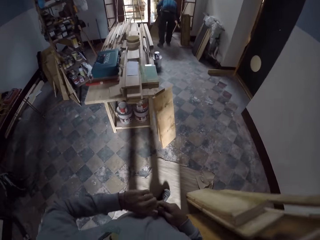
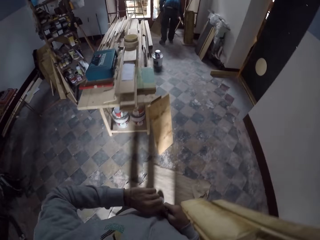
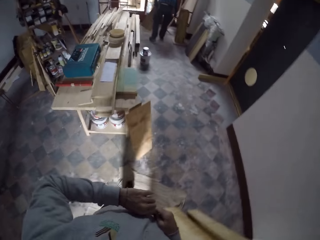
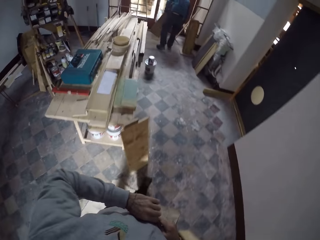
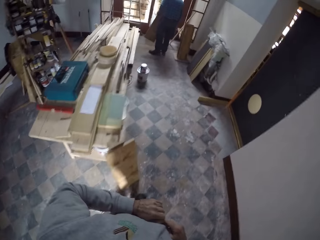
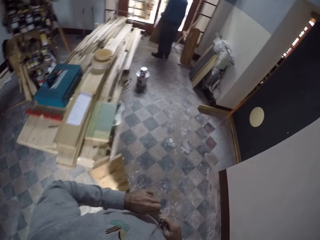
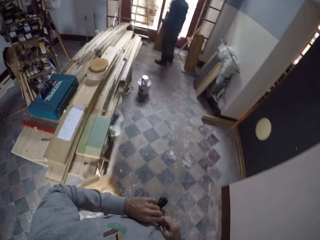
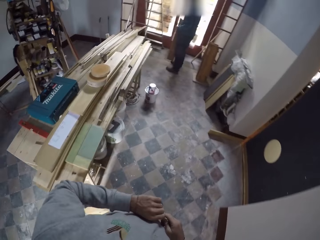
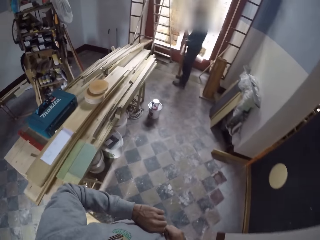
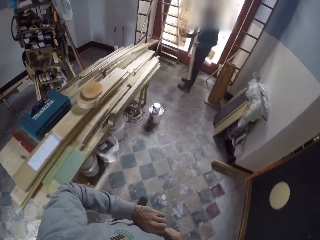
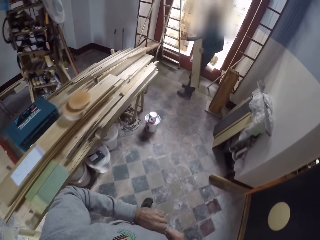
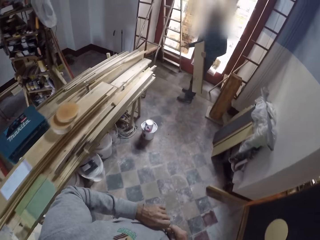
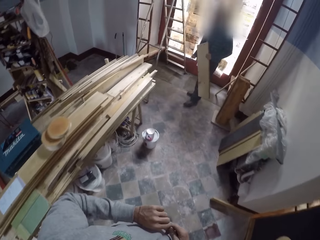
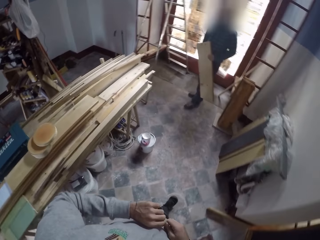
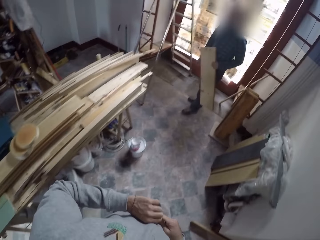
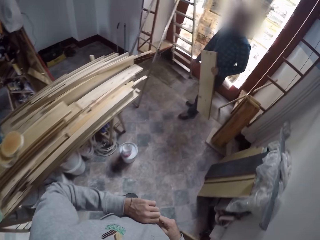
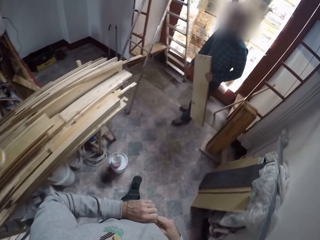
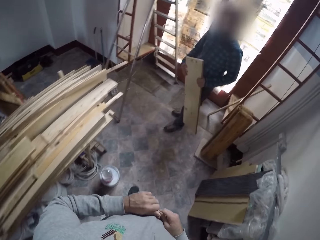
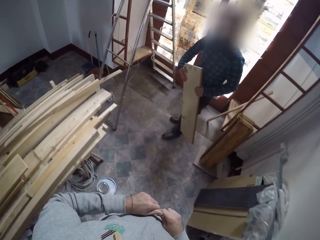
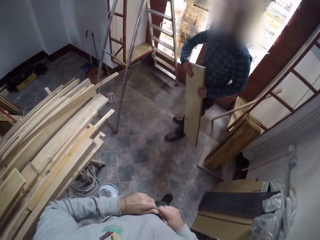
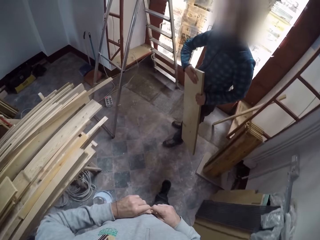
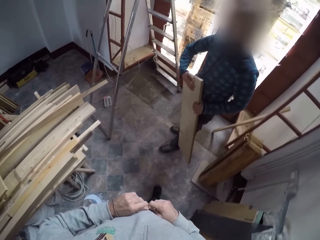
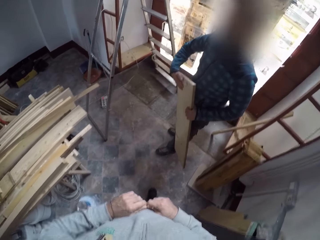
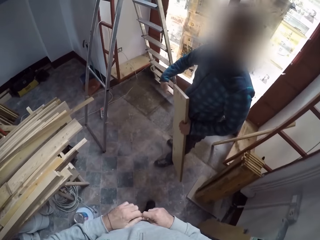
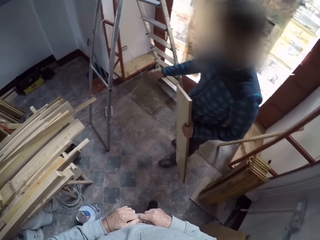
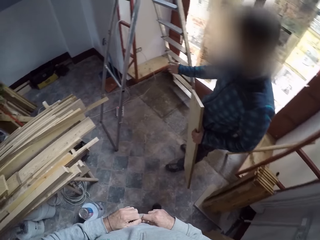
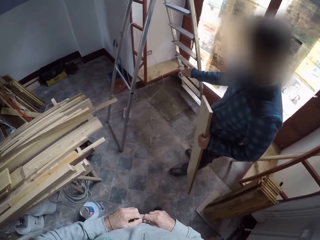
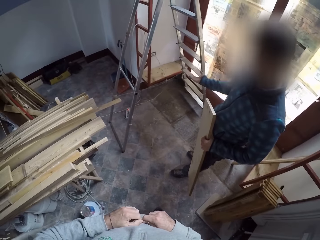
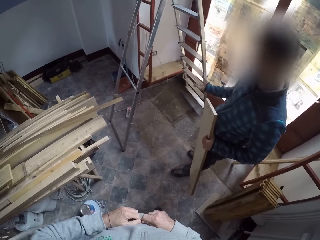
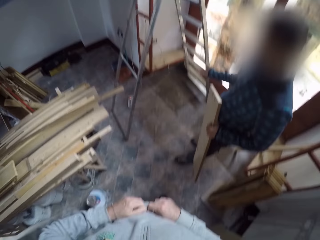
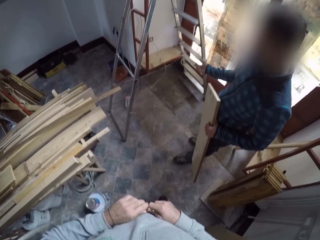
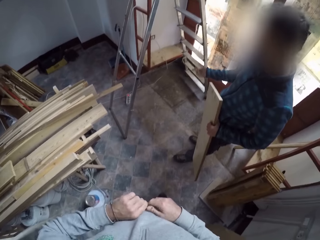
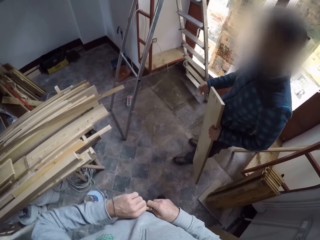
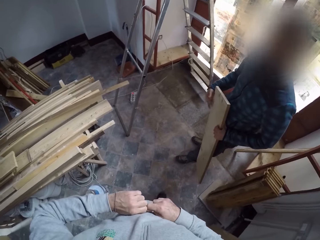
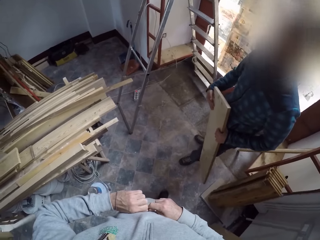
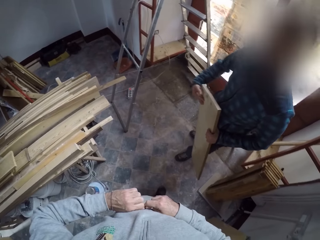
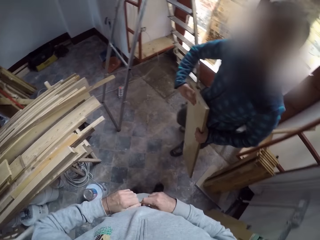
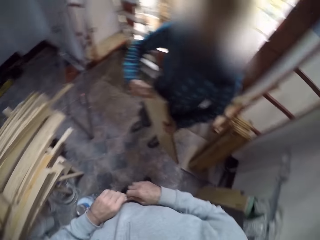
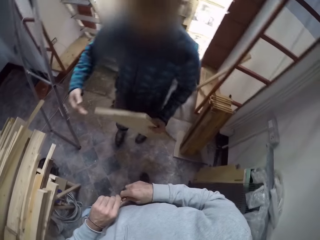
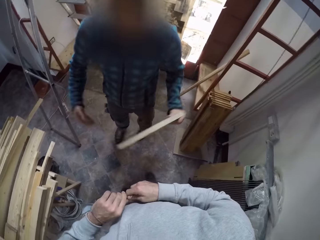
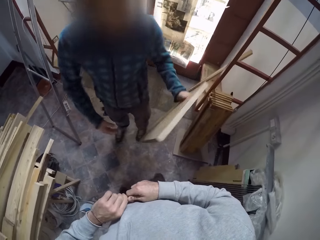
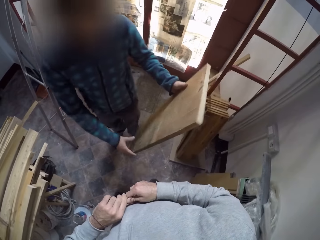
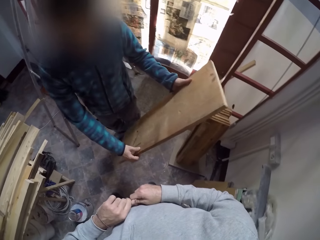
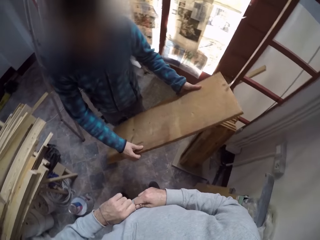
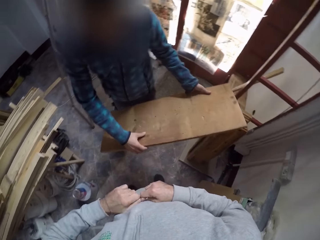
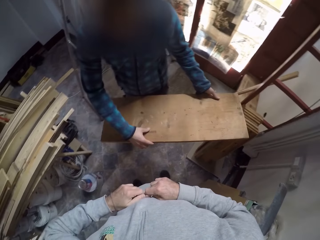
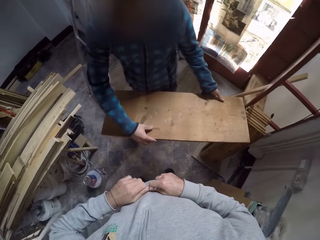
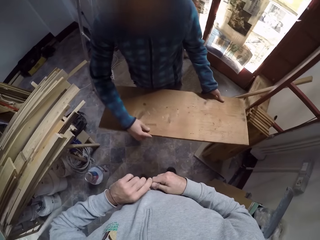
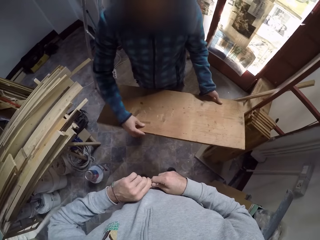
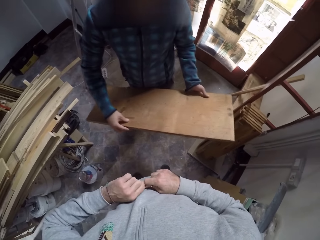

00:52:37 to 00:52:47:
A man gestures out. The man holds a piece of wood. The camera wearer converses with the man.

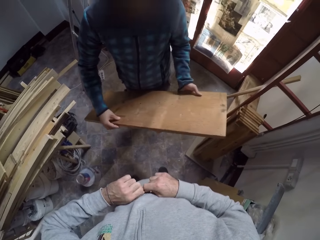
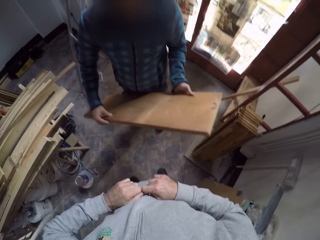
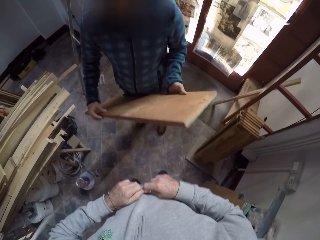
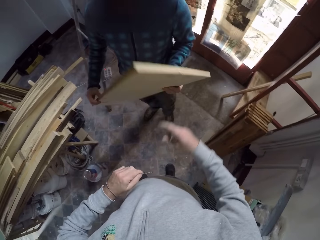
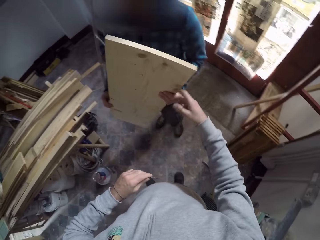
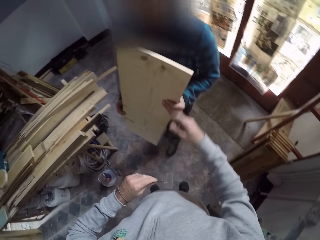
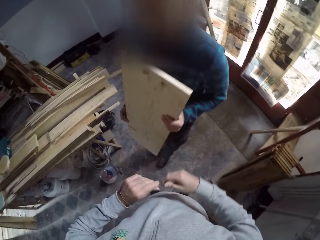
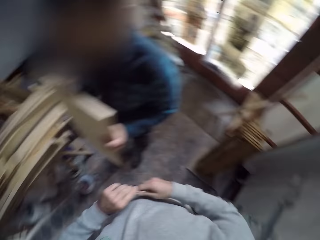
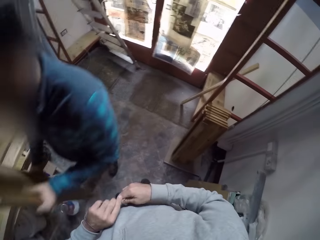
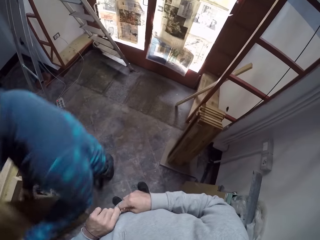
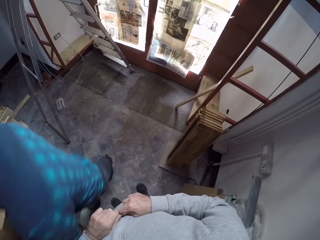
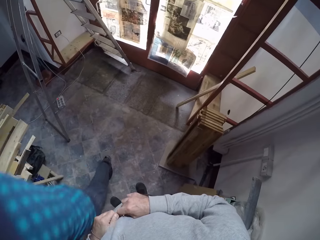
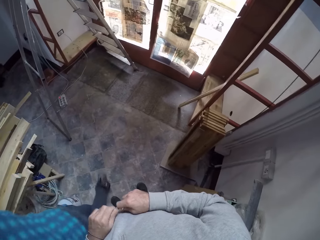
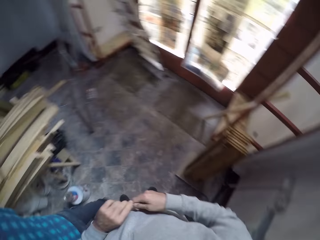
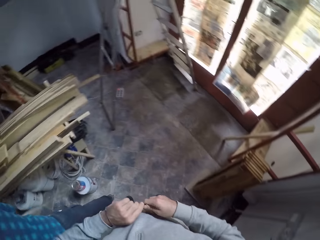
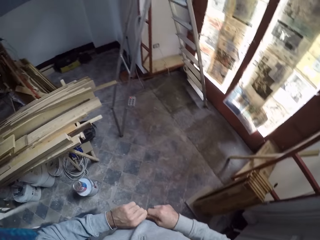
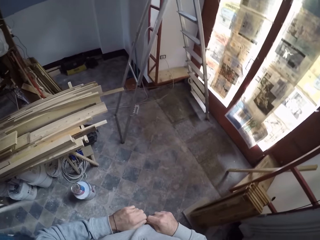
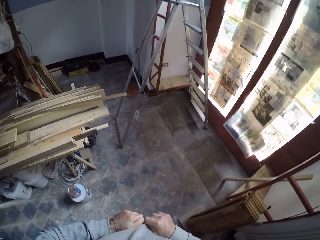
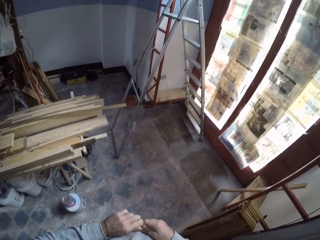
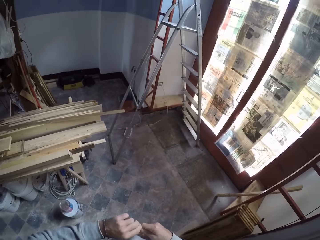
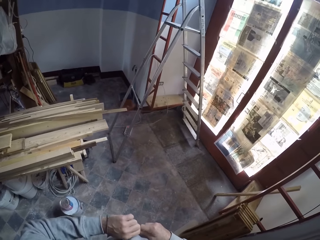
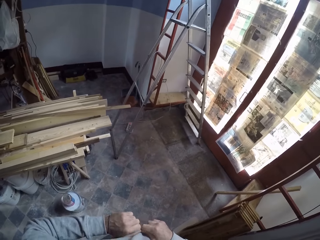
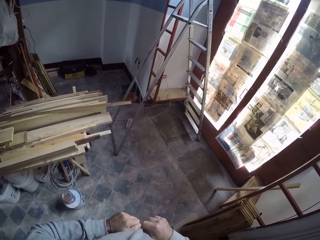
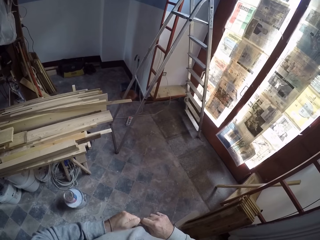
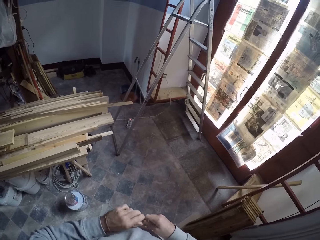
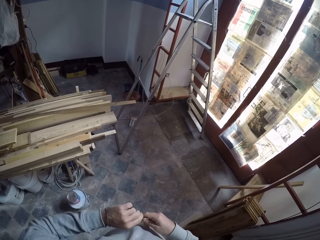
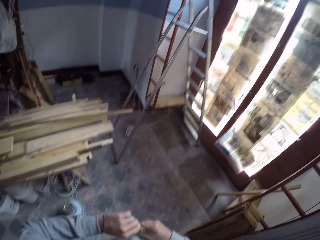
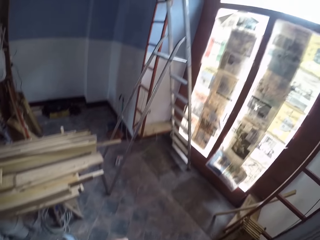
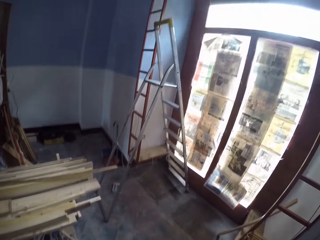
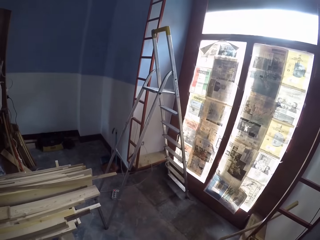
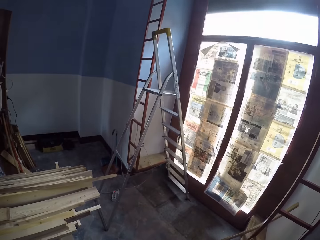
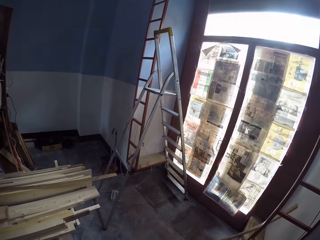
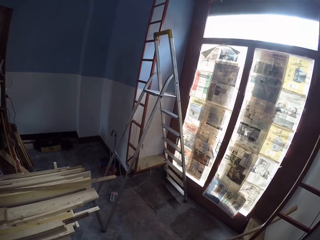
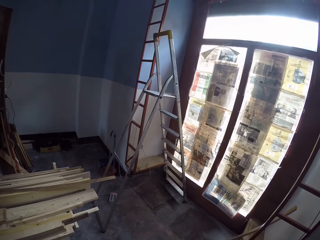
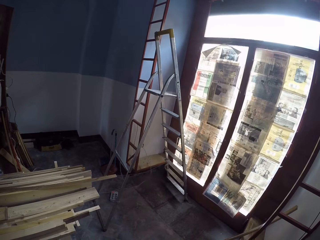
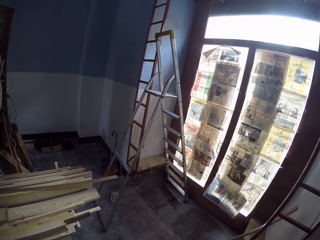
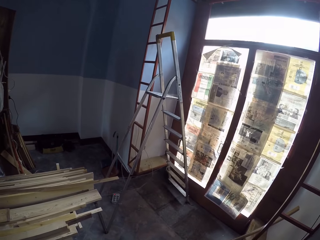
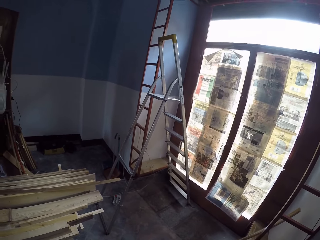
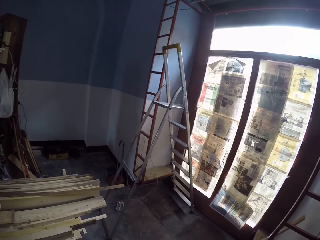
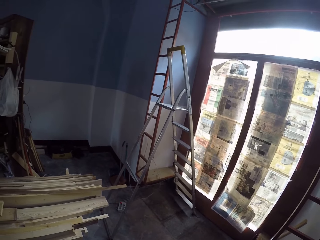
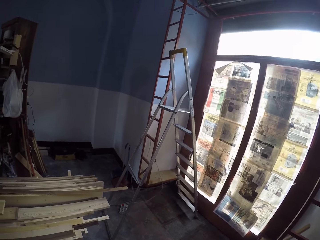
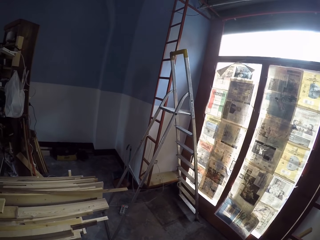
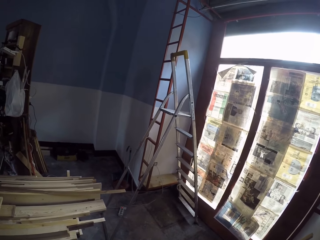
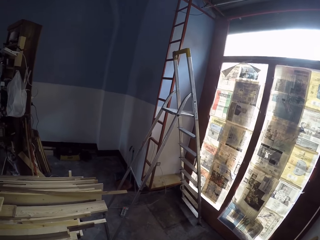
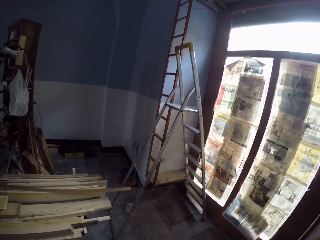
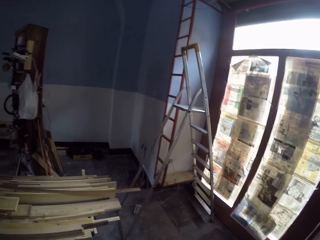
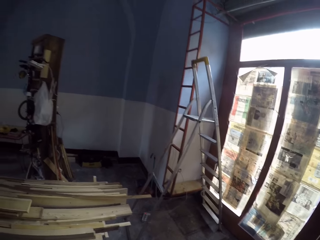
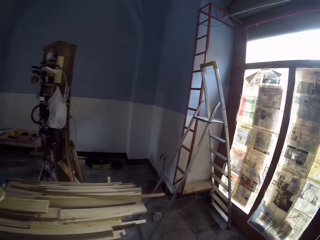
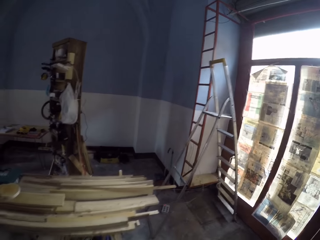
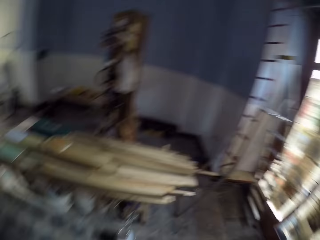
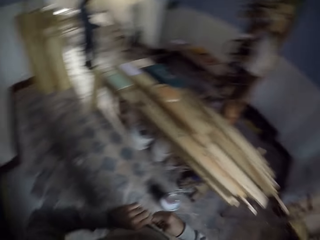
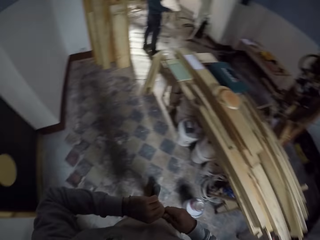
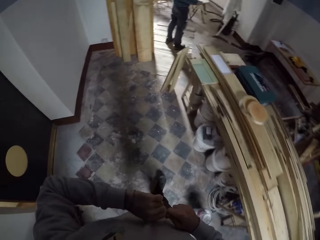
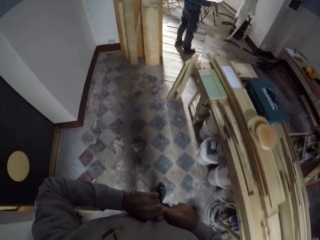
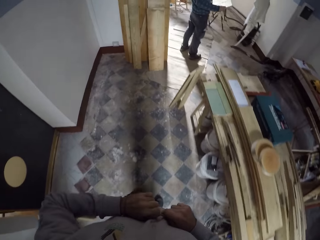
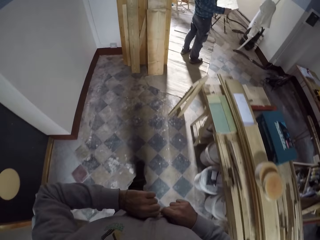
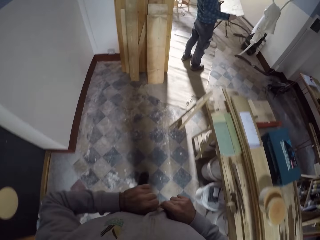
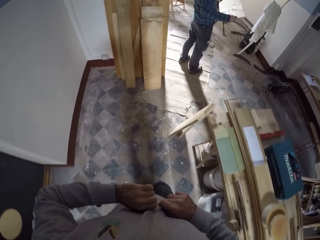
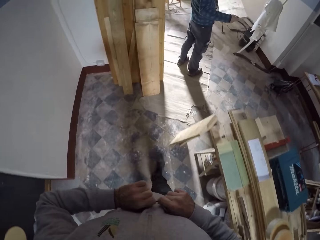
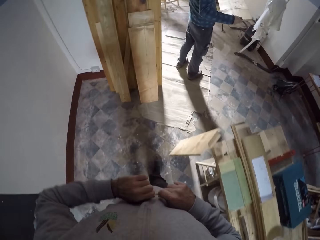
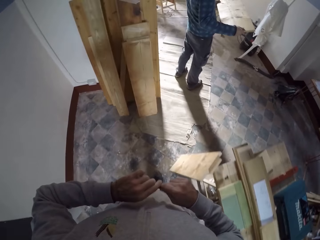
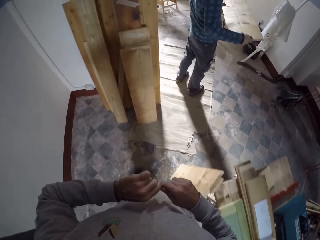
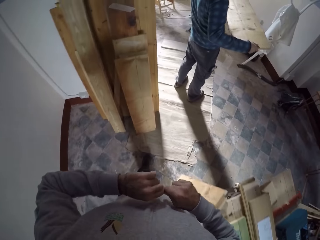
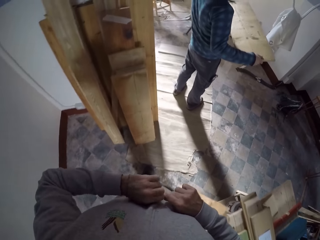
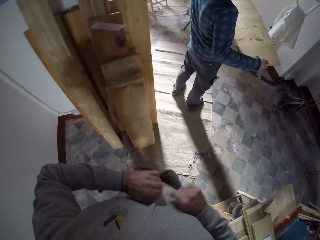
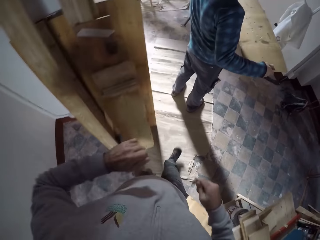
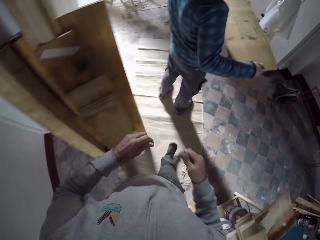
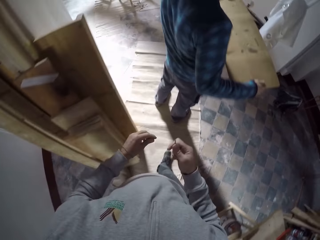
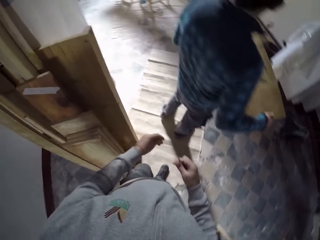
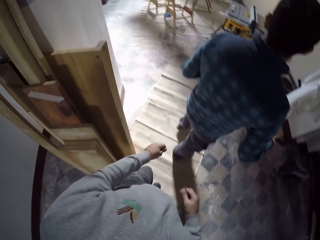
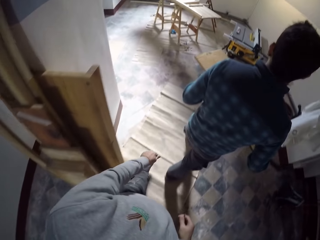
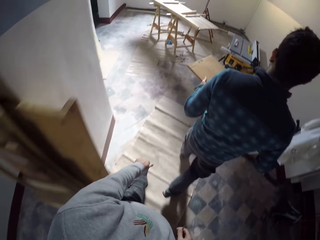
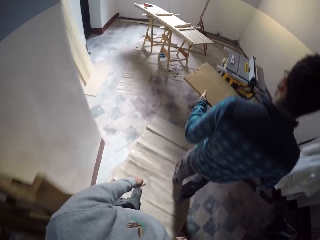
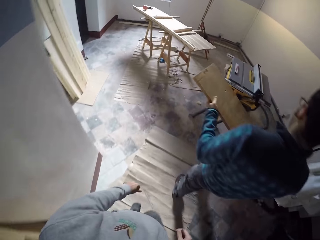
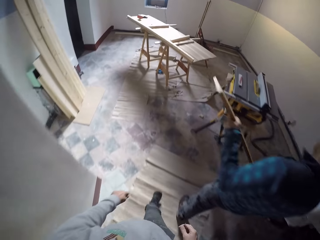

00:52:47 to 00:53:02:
A man walks in the house. The man walks to the left side. The camera wearer looks at a ladder. They roll a drill bit. They walk in the house. They converse with the man and walk towards the man.
